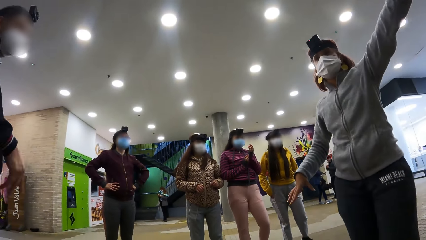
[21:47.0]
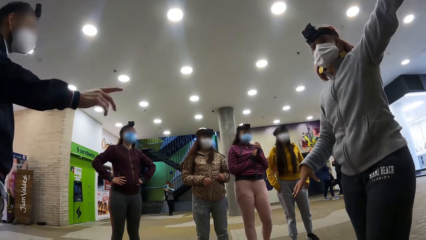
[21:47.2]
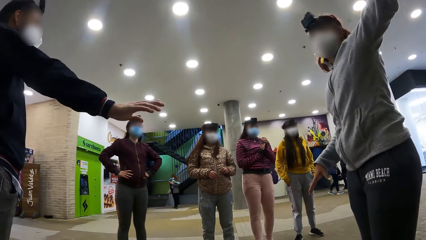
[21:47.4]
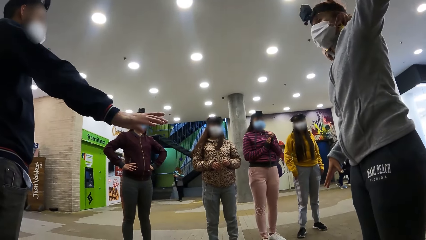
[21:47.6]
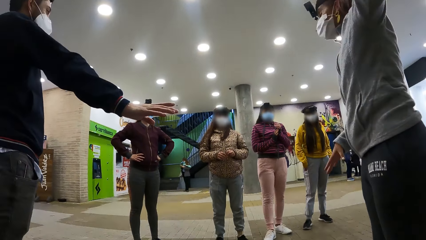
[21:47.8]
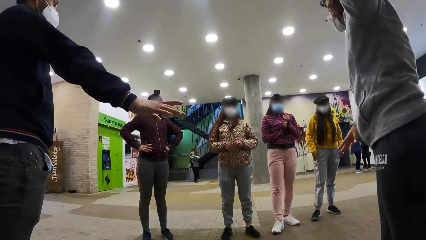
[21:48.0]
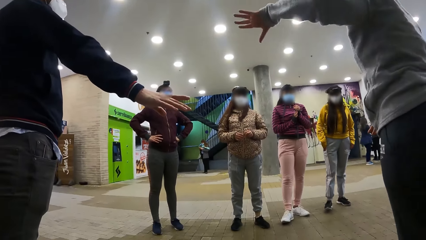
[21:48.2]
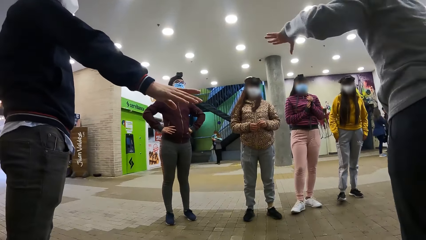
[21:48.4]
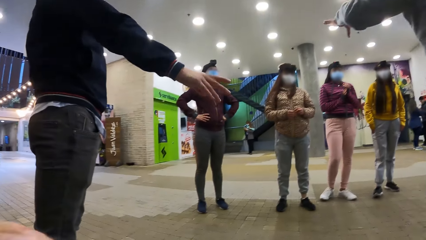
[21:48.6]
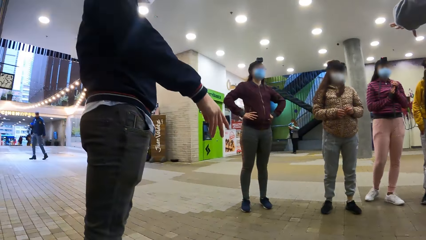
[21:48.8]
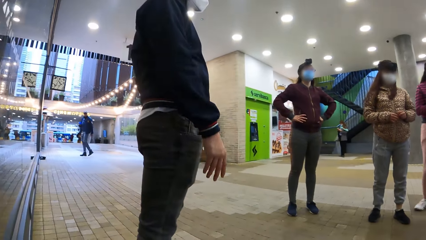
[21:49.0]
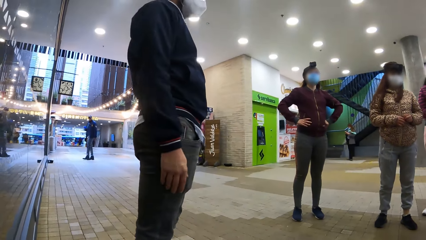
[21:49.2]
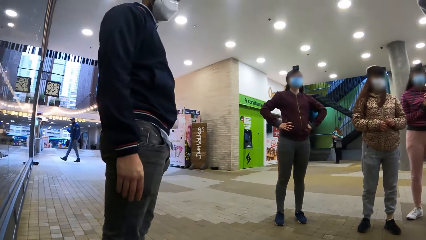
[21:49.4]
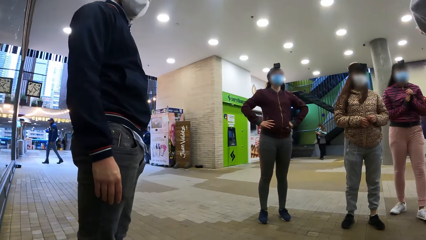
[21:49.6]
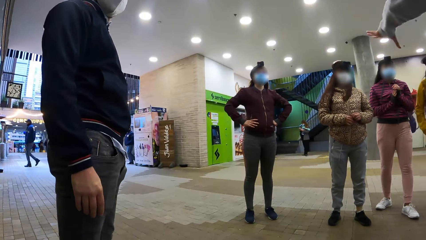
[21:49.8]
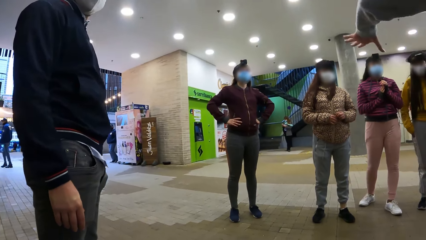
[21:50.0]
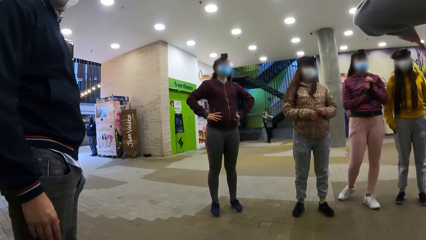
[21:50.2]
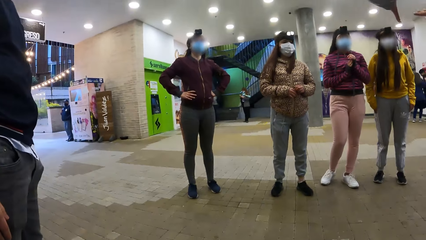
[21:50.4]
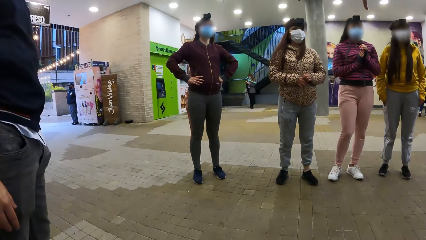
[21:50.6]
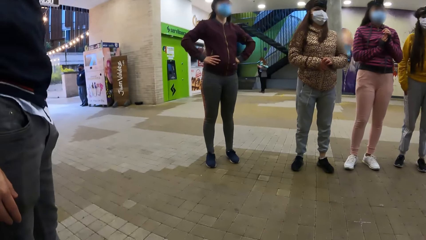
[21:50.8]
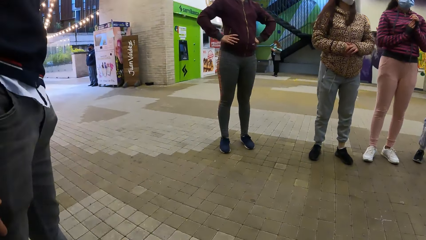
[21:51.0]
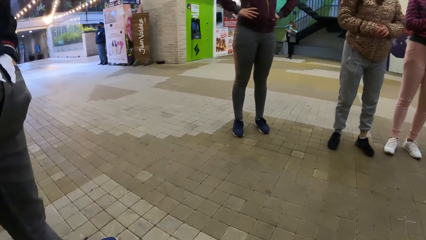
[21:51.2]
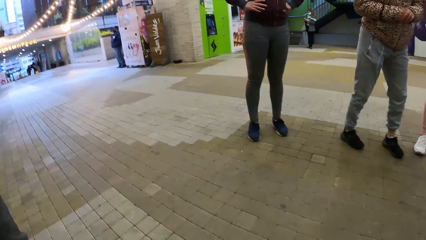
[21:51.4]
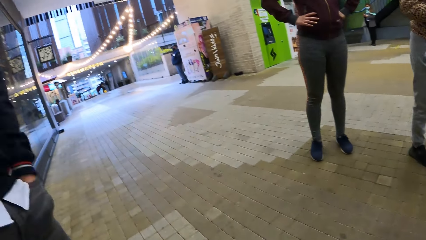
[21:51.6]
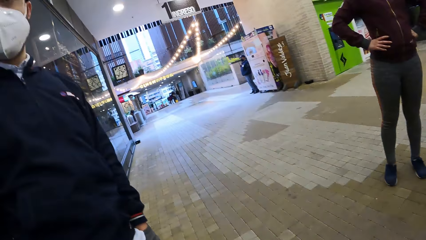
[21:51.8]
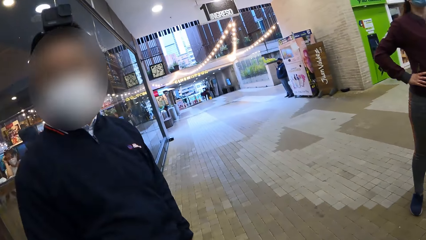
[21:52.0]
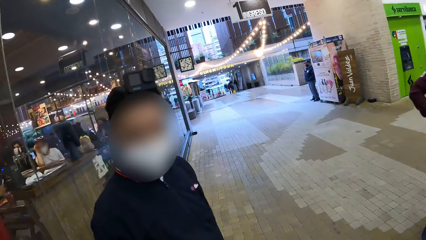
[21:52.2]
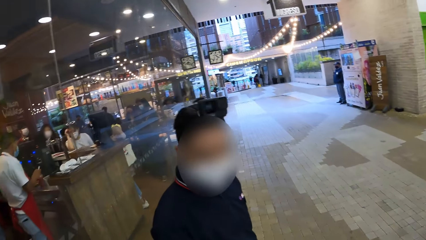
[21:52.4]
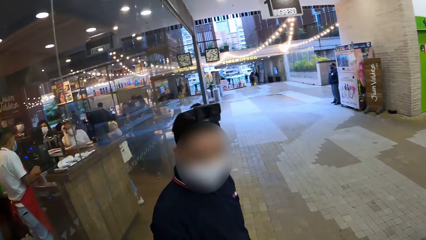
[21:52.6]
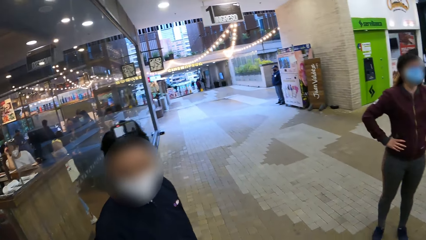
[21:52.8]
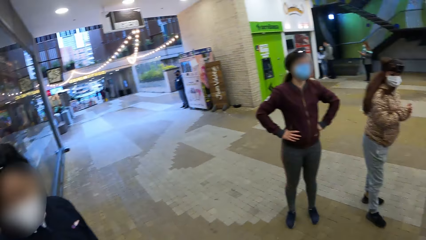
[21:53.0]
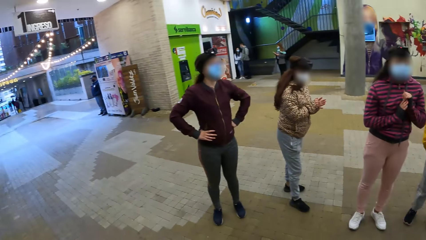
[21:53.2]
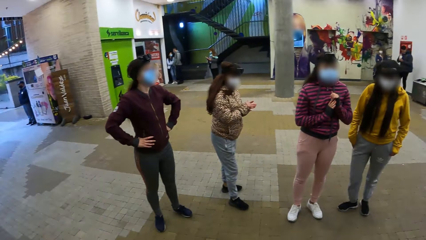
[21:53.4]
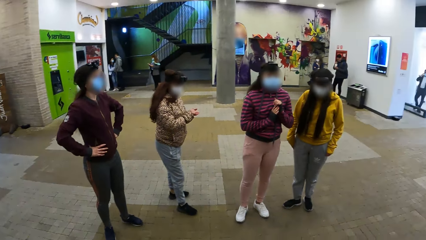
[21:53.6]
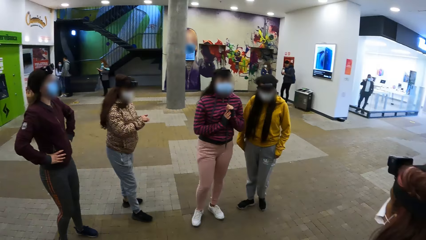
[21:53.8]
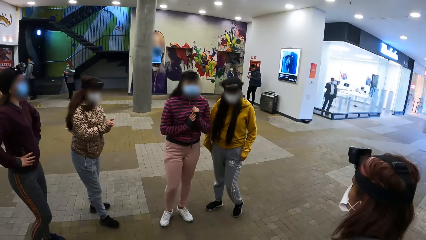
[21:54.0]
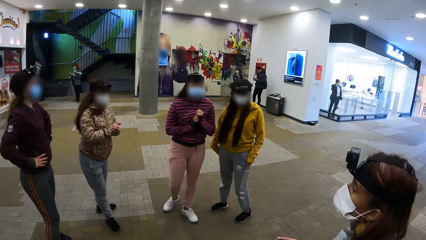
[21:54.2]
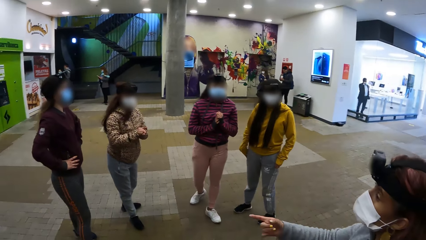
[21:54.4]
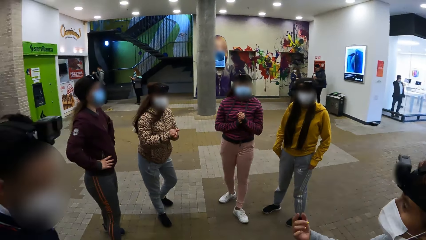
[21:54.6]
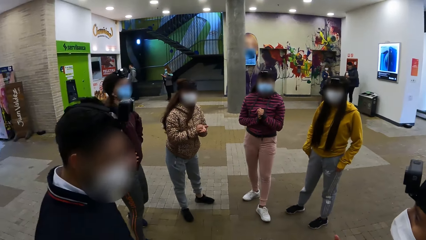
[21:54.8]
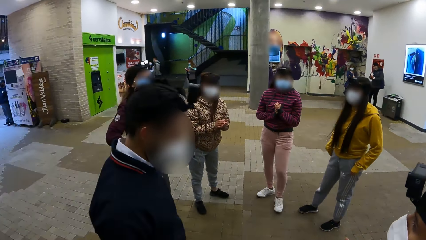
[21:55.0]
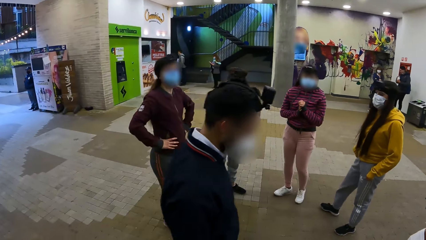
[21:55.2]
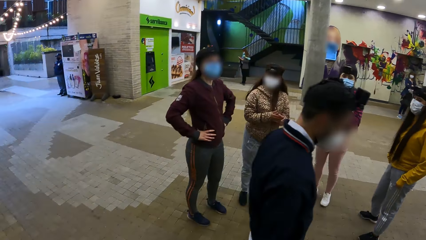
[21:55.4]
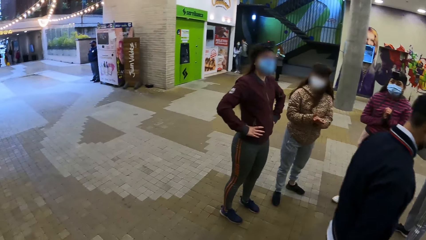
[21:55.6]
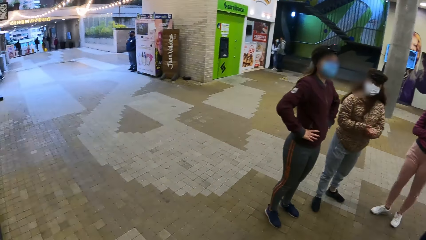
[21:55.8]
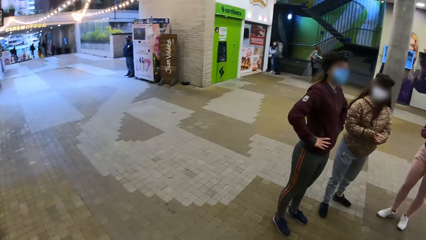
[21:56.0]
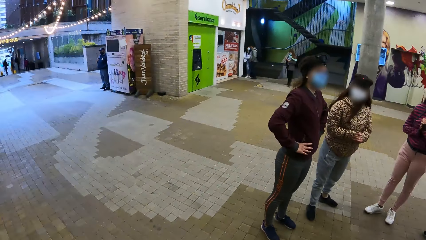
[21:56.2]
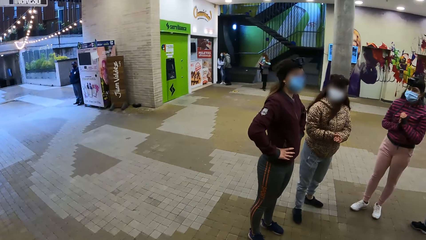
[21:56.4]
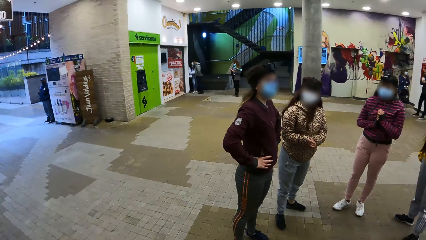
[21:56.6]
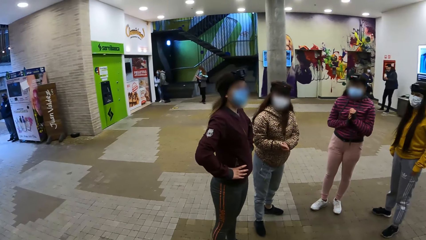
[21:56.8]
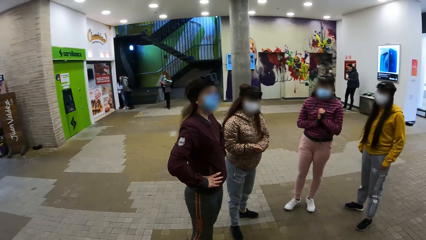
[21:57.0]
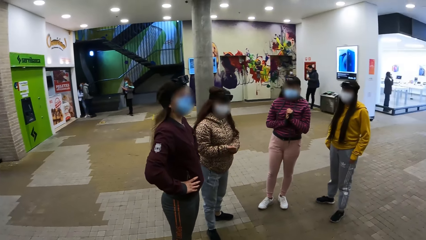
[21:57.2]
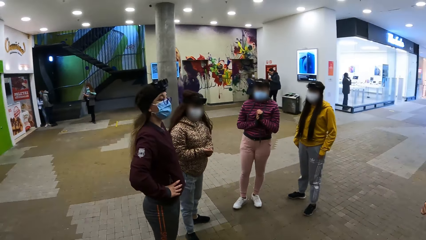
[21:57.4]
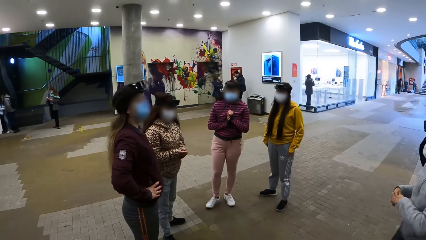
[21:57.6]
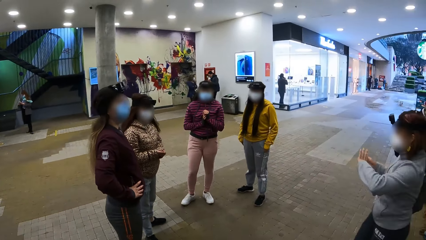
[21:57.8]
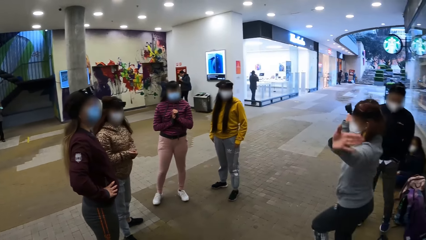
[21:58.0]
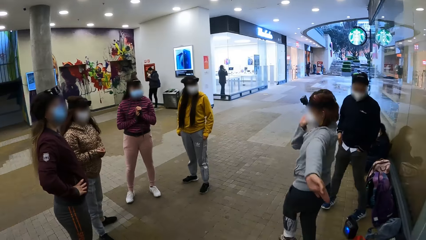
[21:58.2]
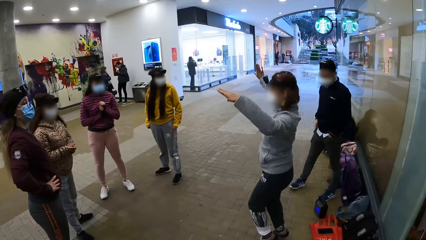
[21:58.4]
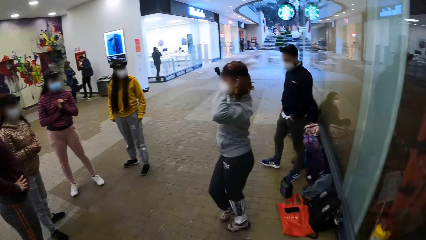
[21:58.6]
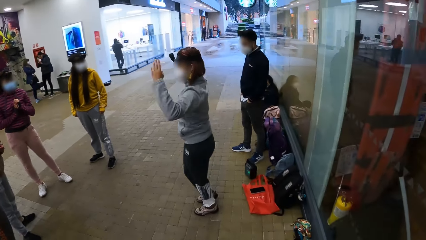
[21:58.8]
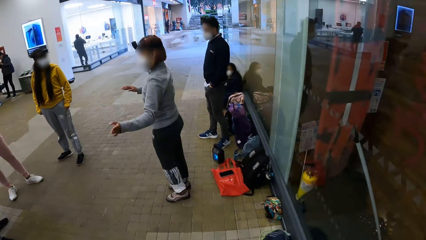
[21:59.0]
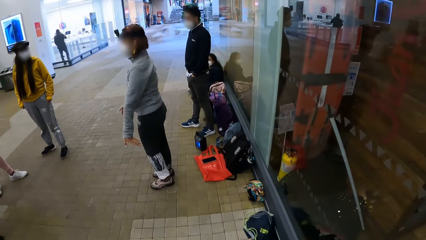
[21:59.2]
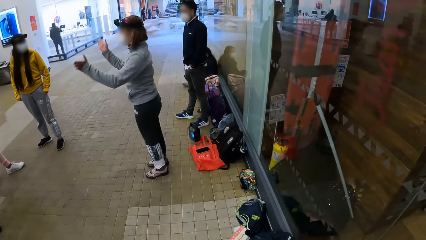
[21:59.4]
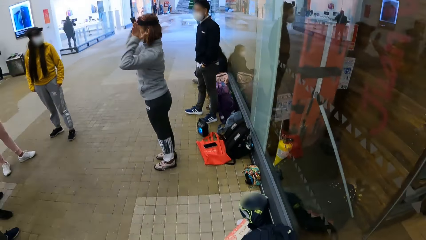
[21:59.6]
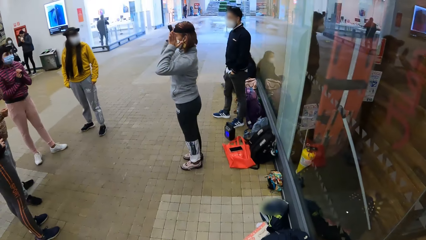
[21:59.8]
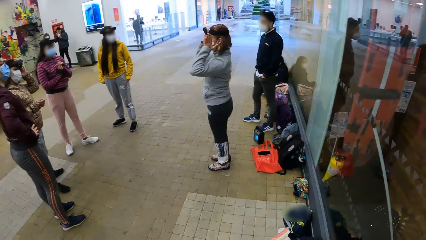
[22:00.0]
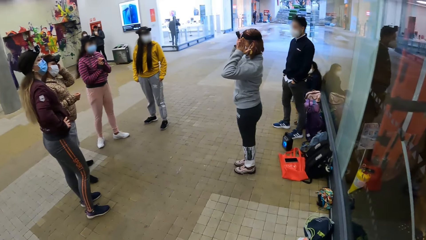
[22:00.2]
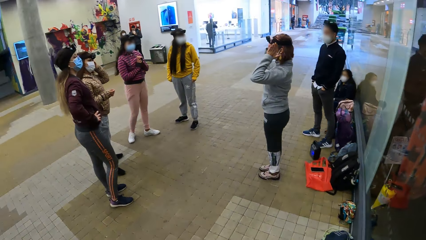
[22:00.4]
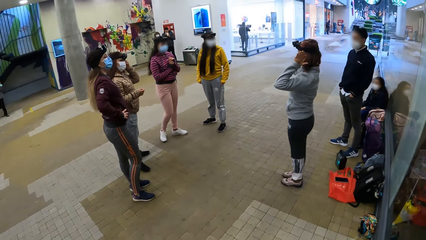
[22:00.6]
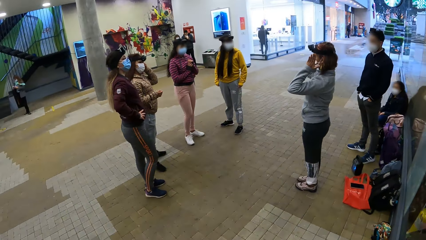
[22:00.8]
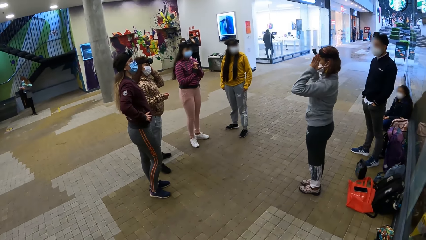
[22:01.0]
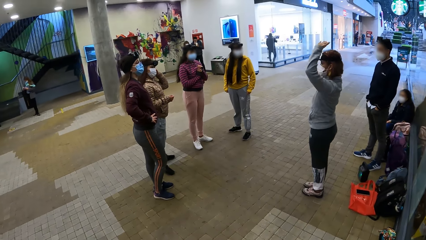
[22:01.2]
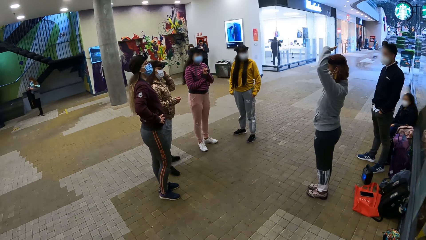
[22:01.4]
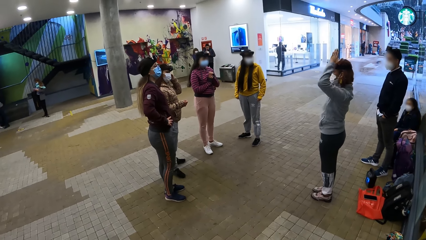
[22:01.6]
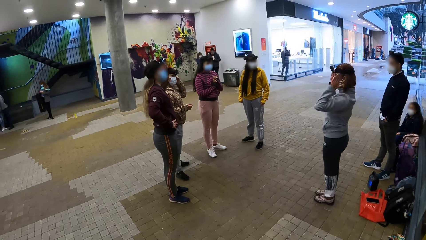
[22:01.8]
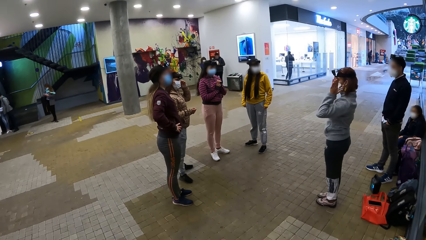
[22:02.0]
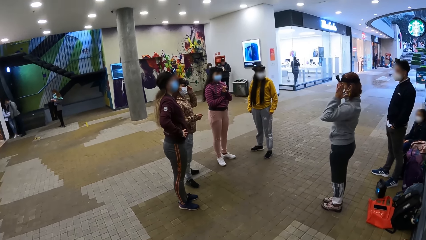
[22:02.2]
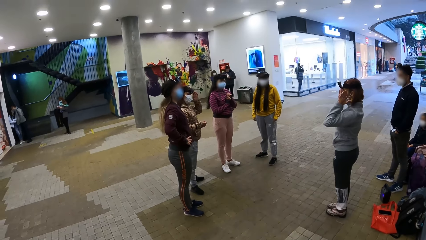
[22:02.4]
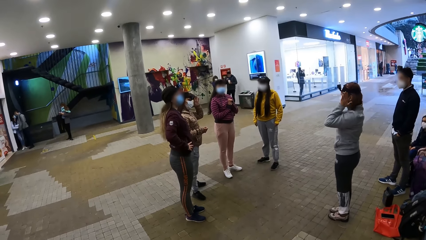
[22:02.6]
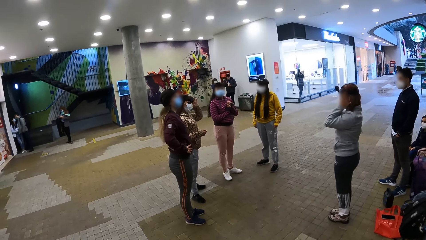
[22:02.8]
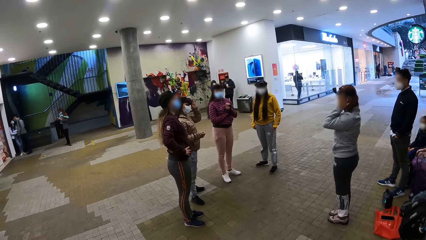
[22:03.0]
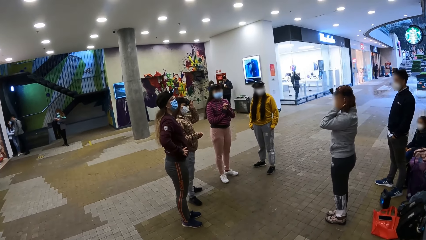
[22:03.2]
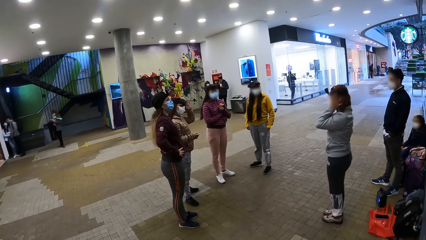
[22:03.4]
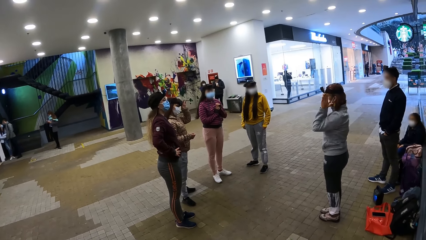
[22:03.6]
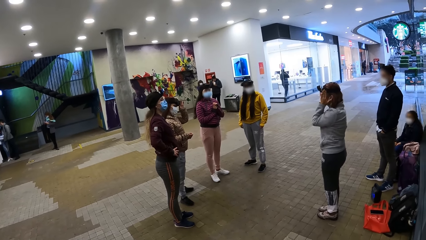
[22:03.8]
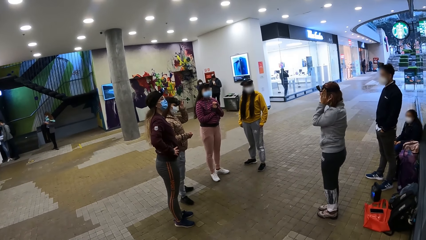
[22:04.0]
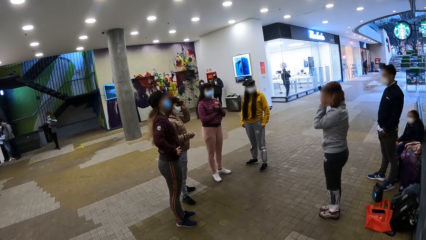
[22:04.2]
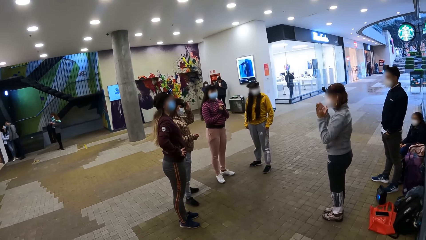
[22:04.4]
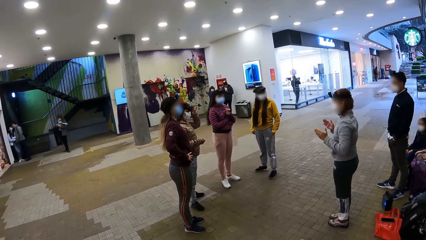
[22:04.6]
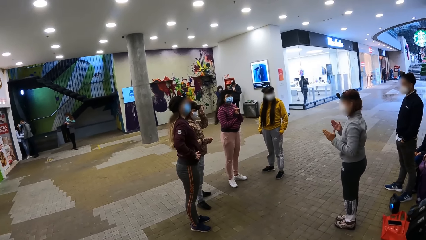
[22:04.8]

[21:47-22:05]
The camera wearer looks around. They record video.
